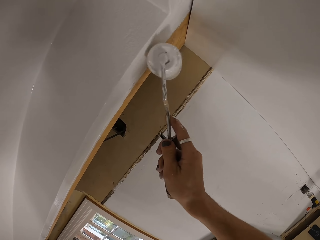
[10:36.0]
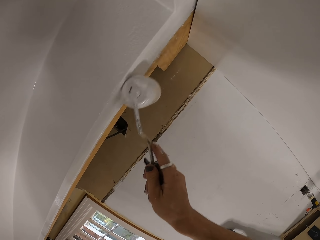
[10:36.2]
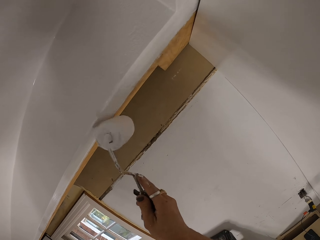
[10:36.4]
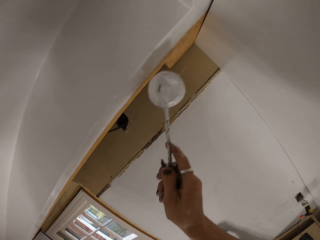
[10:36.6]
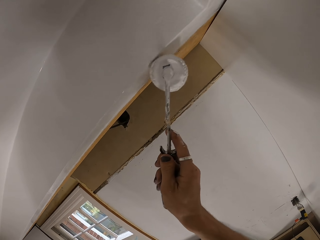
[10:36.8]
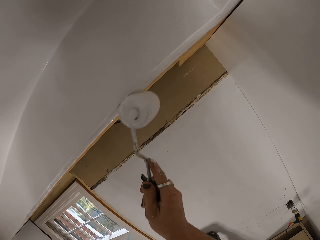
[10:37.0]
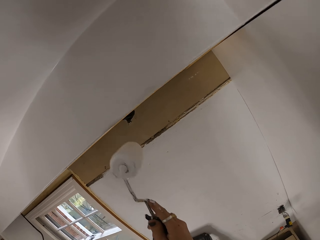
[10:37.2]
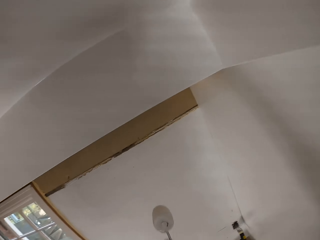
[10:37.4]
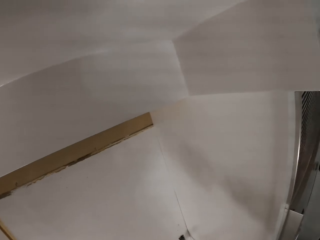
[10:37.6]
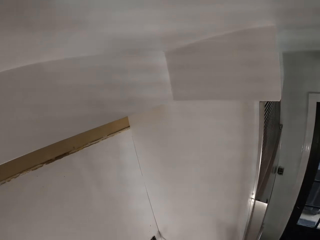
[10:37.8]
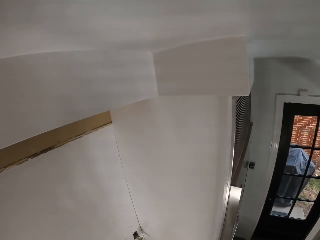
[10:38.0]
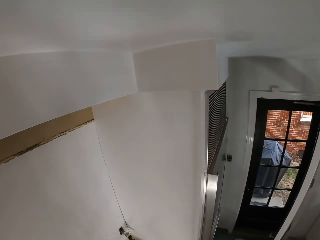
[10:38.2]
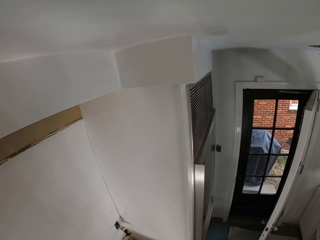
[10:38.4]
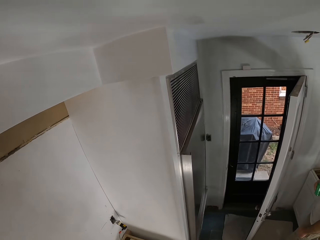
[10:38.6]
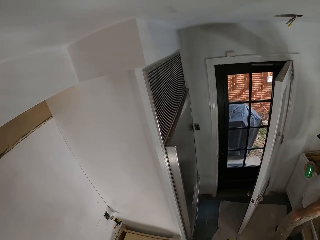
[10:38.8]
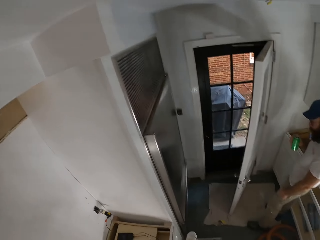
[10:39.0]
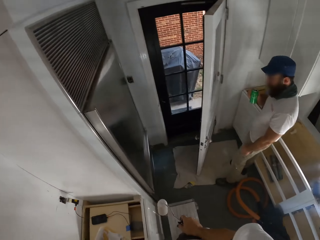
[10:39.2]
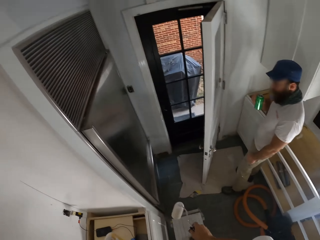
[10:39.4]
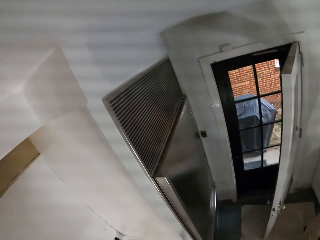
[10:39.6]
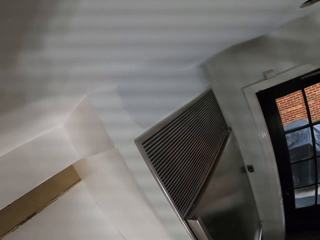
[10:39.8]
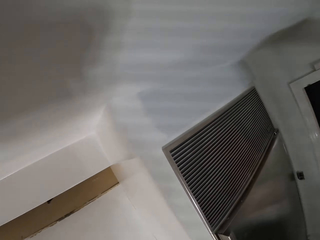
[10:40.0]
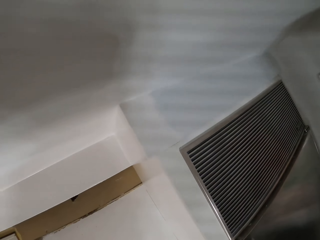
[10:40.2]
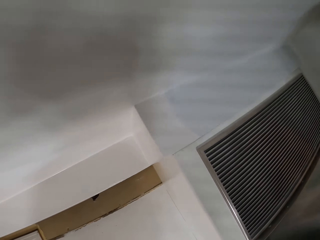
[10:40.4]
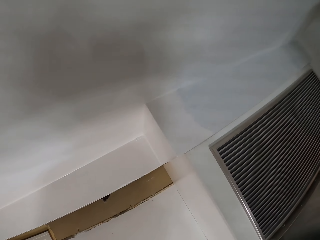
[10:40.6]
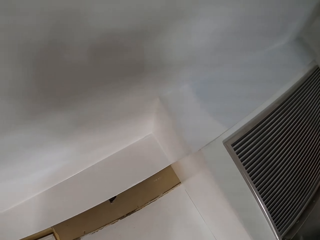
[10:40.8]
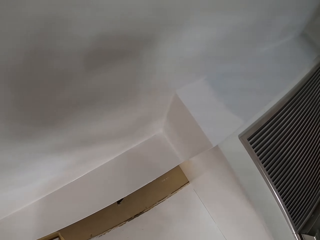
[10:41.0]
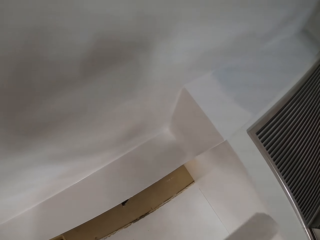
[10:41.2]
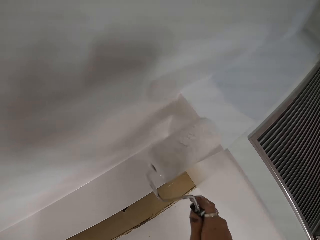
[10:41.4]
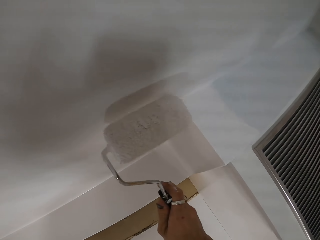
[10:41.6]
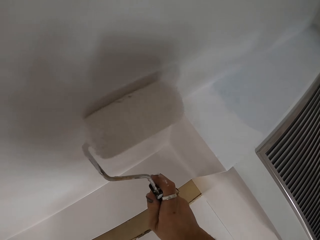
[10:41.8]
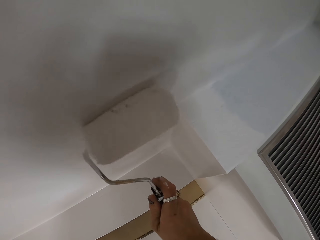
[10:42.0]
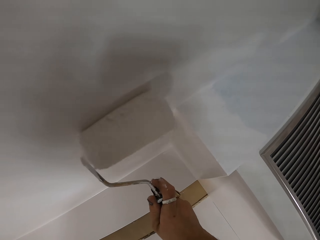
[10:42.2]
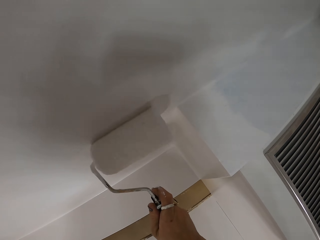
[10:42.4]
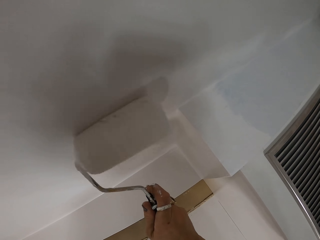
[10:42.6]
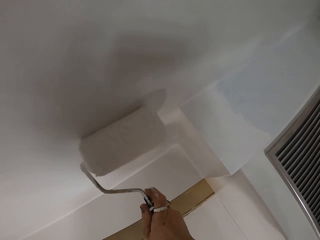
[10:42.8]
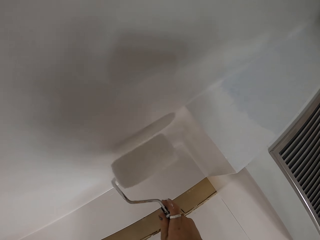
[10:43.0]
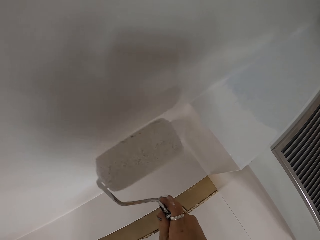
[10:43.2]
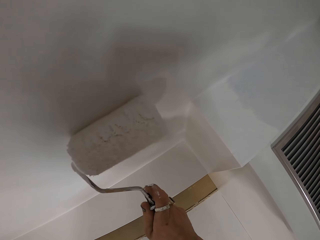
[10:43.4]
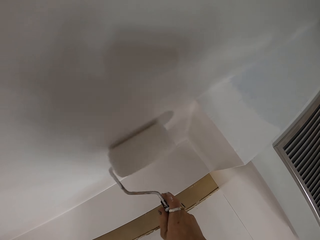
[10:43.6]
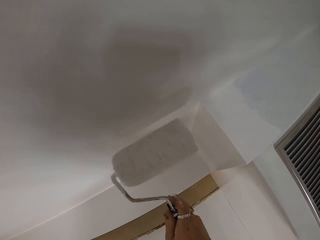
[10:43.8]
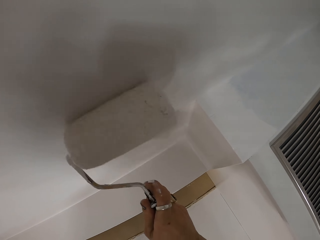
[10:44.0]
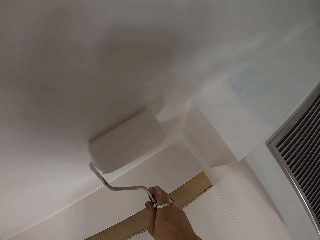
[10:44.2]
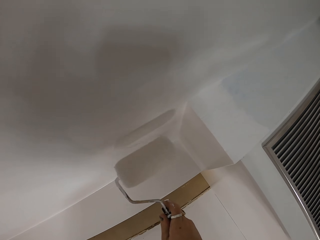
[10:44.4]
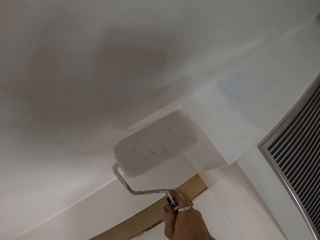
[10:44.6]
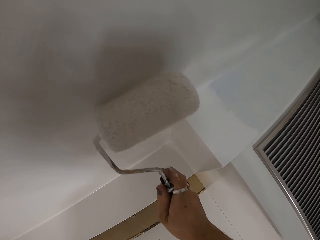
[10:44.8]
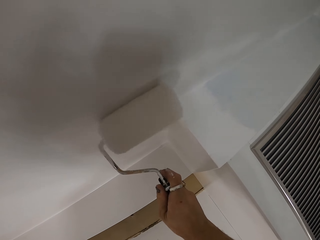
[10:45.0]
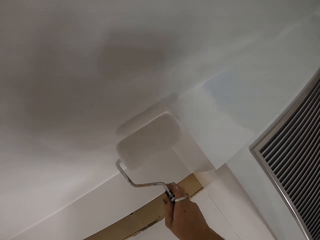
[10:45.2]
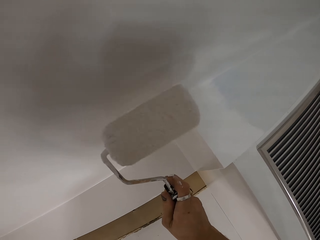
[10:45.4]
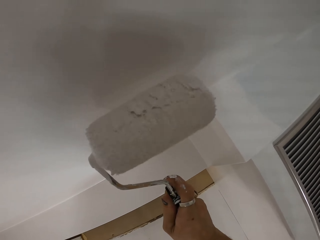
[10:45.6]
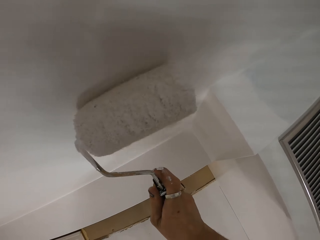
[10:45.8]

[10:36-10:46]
The camera wearer looks around. They paint the room using a roller.

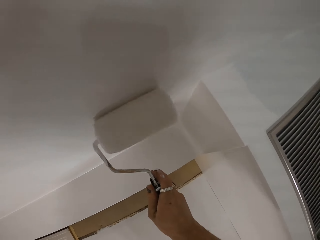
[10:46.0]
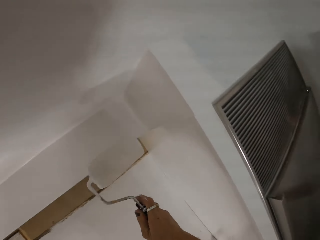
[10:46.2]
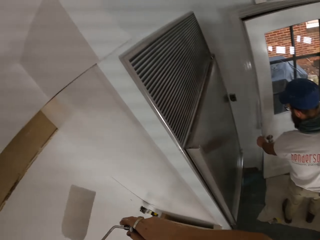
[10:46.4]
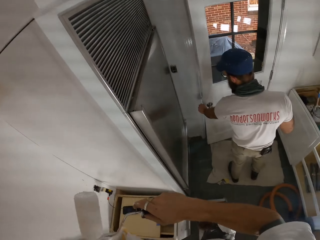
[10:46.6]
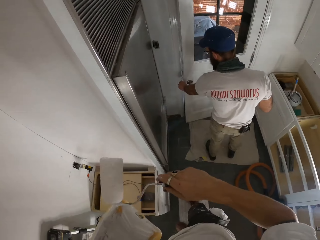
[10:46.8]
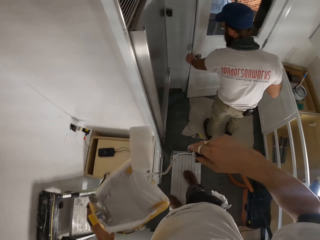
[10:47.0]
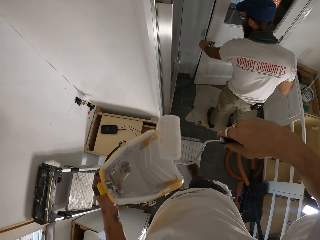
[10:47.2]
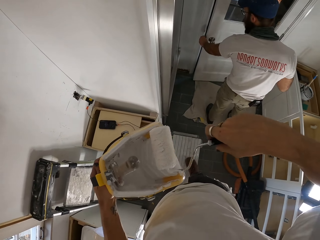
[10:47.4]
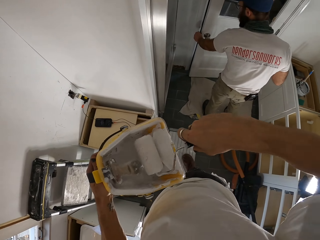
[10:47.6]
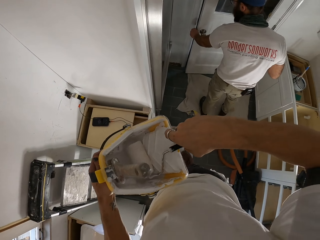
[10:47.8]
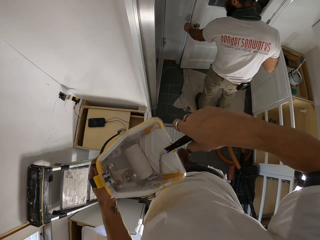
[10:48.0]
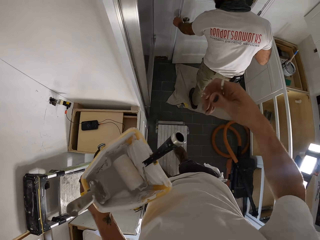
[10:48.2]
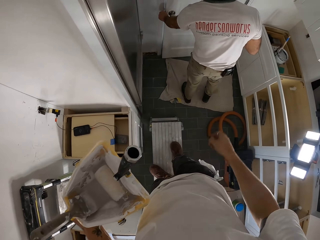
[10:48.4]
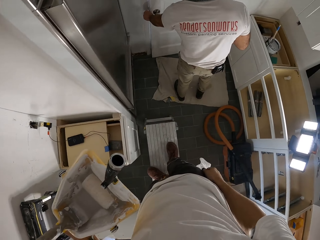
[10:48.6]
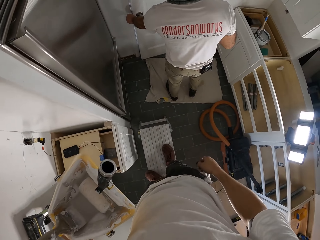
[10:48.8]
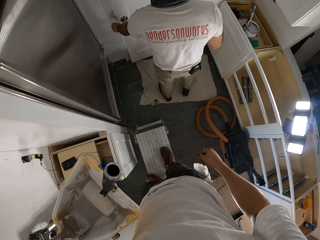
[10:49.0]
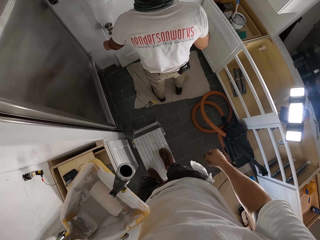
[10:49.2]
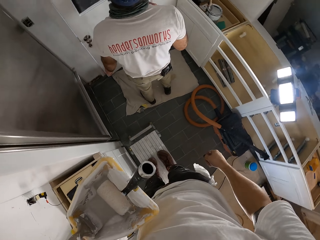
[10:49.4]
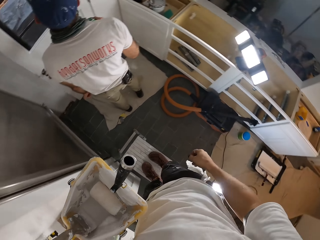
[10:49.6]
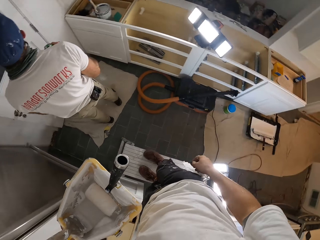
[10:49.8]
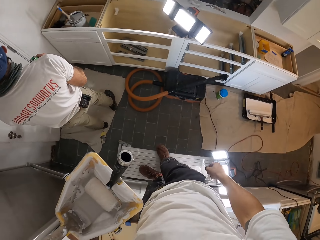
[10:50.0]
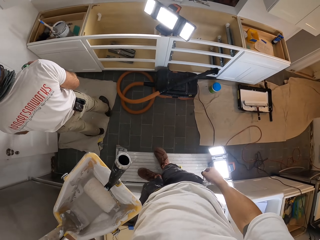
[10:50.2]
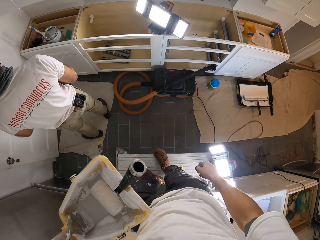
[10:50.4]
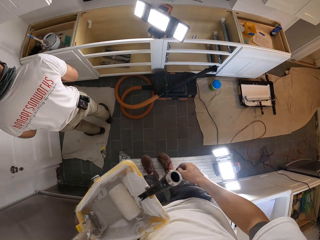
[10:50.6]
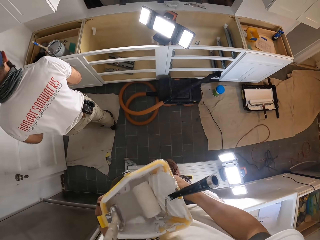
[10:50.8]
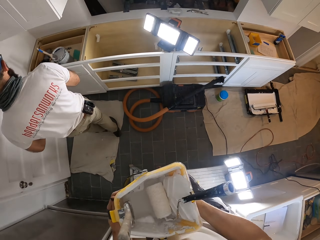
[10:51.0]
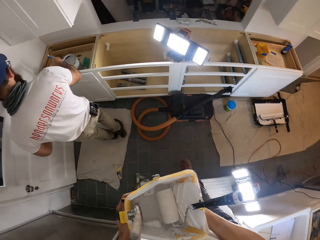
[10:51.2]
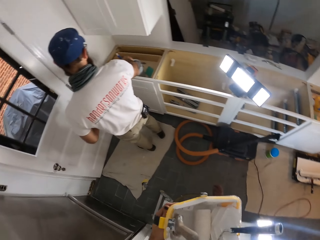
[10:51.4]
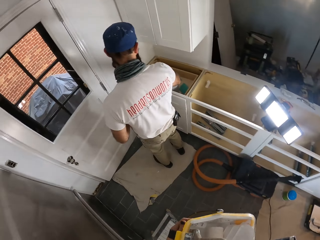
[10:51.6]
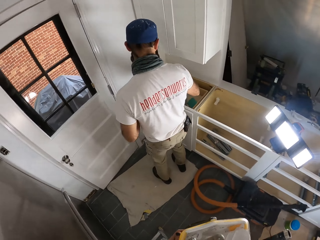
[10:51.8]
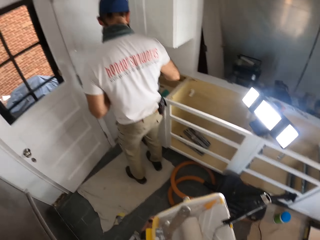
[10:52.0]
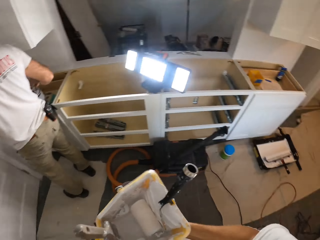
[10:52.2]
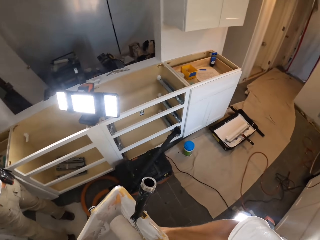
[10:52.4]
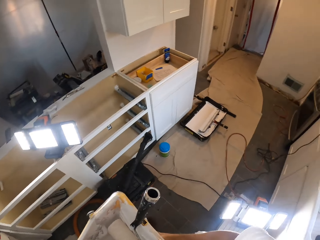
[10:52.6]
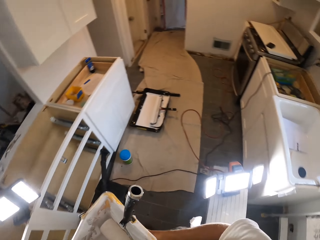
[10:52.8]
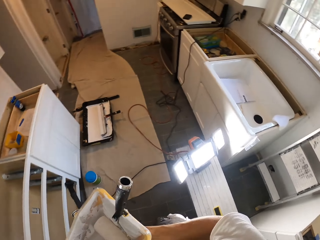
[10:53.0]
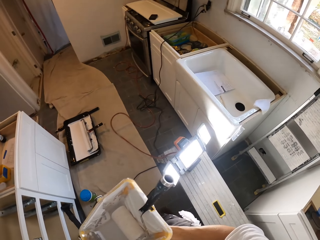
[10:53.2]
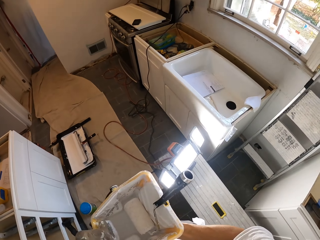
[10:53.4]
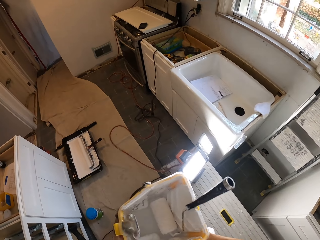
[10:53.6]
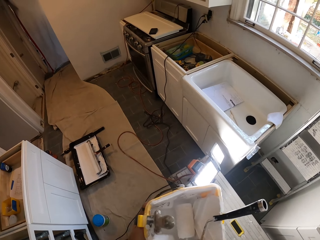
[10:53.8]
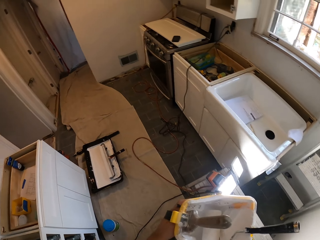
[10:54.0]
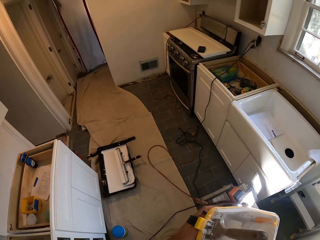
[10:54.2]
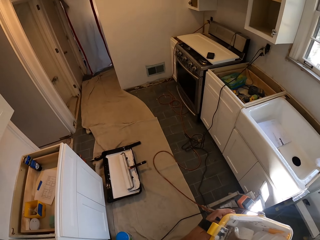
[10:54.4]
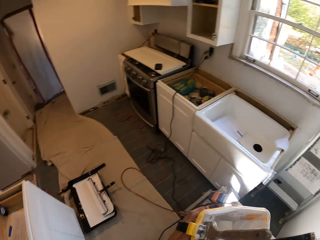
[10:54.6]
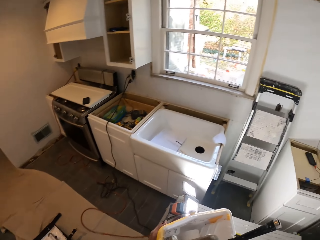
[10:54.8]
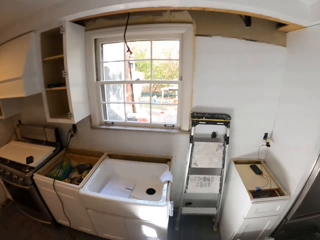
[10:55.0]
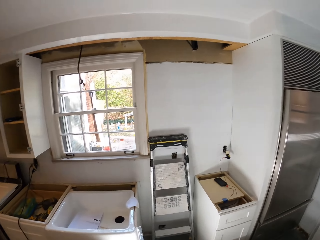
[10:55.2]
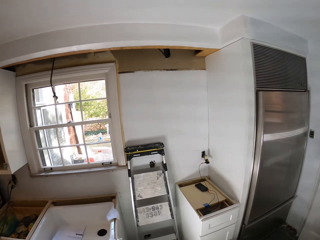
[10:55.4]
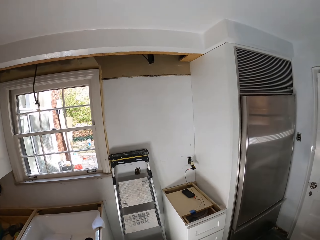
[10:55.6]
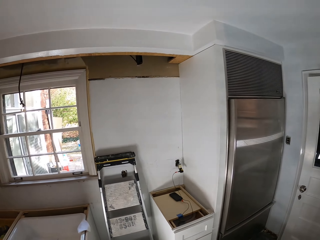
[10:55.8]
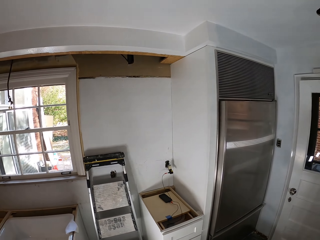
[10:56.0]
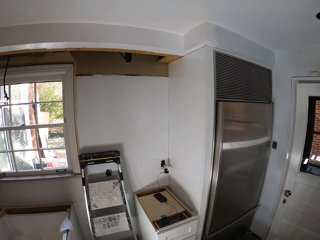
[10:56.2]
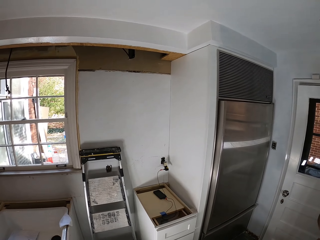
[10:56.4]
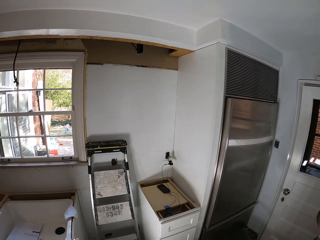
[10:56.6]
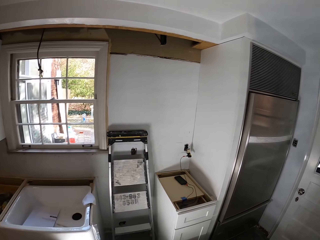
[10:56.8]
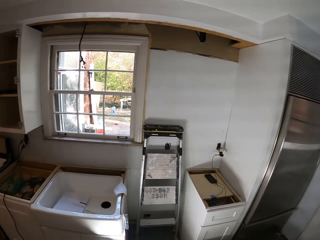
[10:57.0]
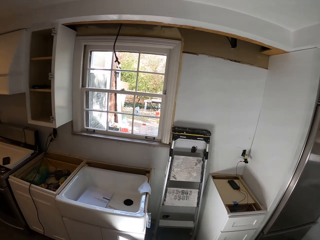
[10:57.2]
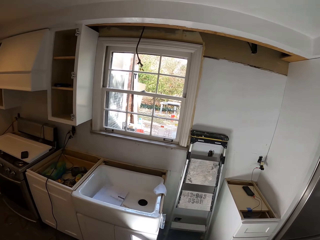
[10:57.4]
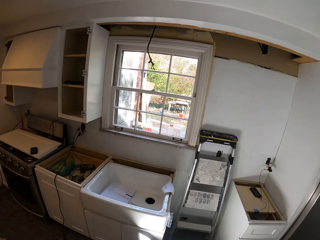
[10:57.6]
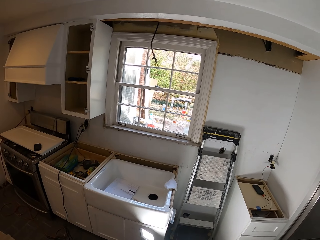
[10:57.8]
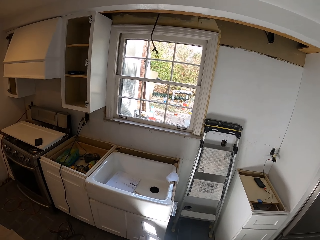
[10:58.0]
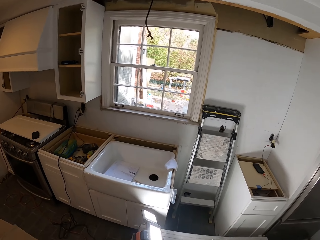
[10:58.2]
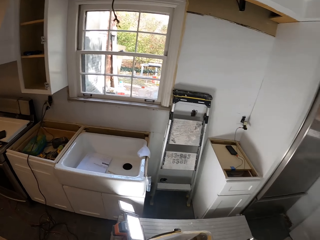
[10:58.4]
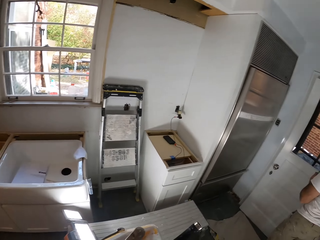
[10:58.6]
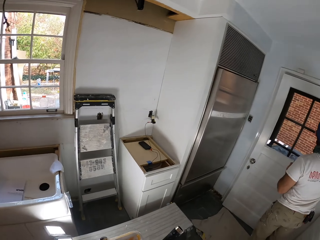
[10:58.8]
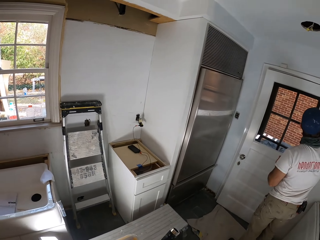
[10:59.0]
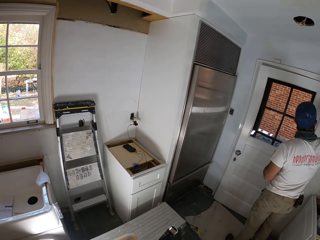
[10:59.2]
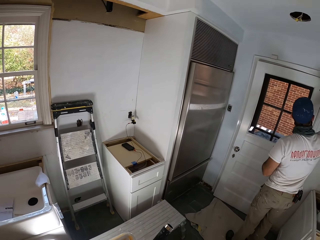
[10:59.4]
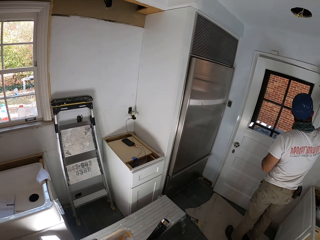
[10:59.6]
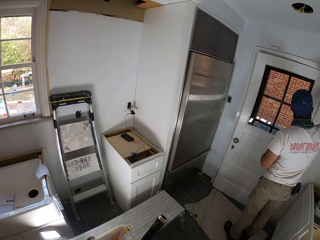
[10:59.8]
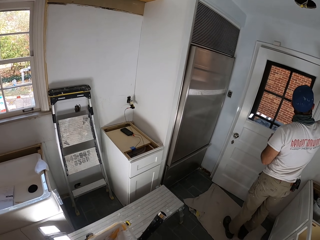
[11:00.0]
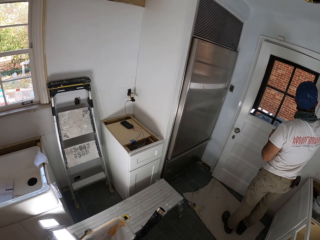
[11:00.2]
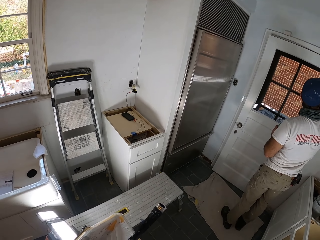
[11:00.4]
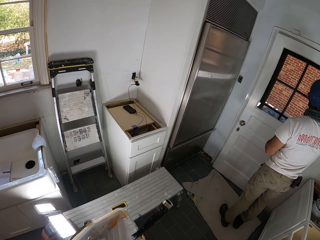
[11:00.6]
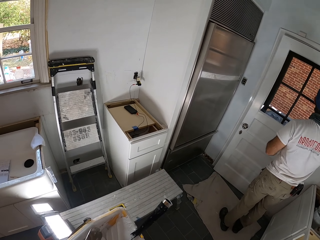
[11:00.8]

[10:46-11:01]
The camera wearer puts the paint roller in the bucket. They look around. A man holds the door. The camera wearer moves around and climbs down the bench. They look around, move around, and look around.
